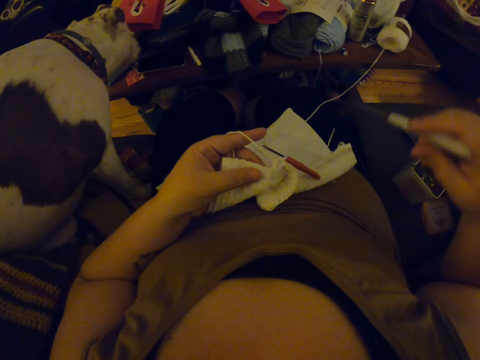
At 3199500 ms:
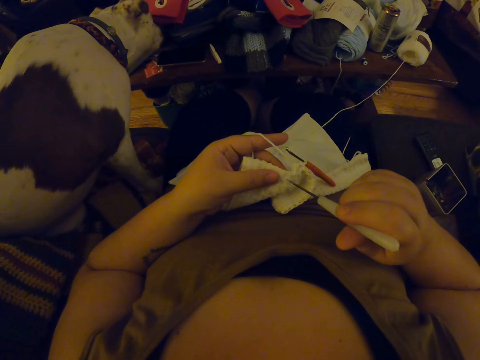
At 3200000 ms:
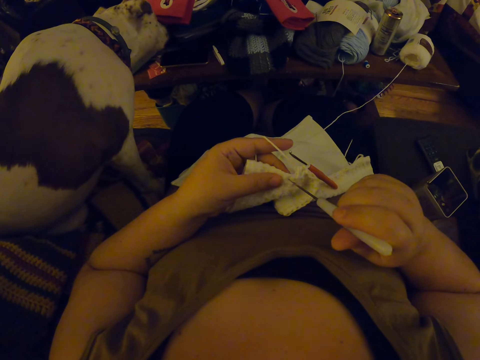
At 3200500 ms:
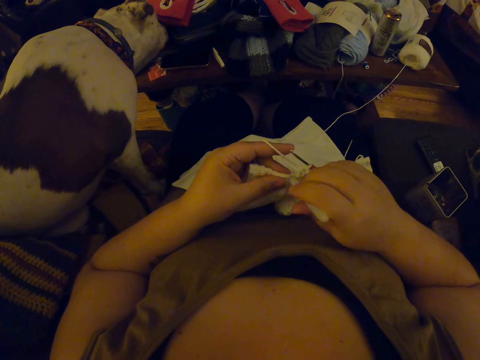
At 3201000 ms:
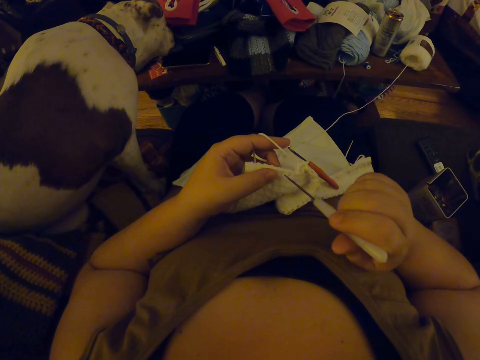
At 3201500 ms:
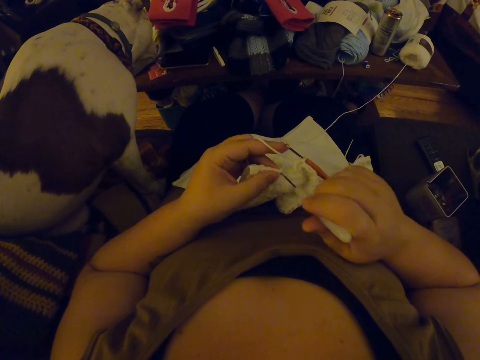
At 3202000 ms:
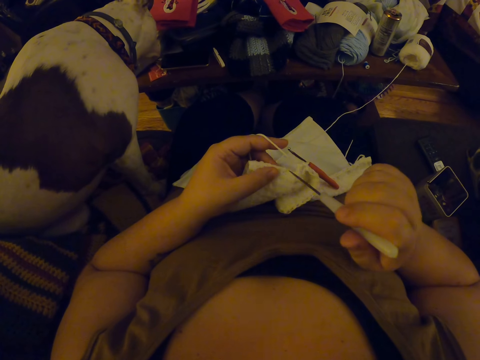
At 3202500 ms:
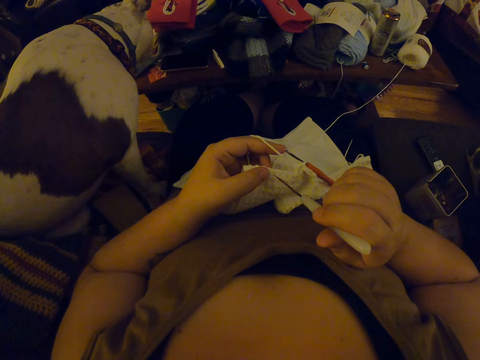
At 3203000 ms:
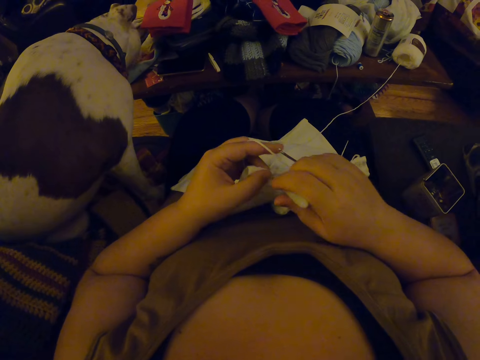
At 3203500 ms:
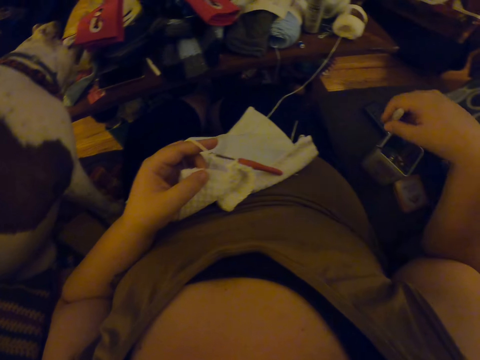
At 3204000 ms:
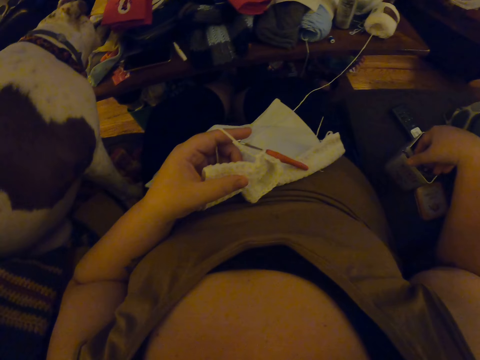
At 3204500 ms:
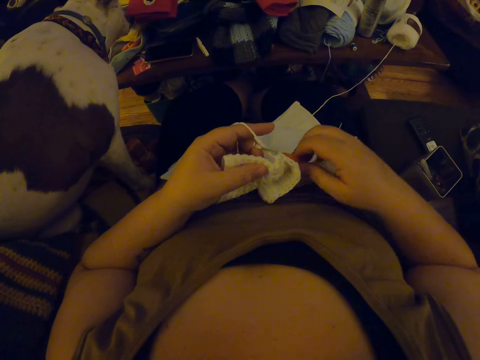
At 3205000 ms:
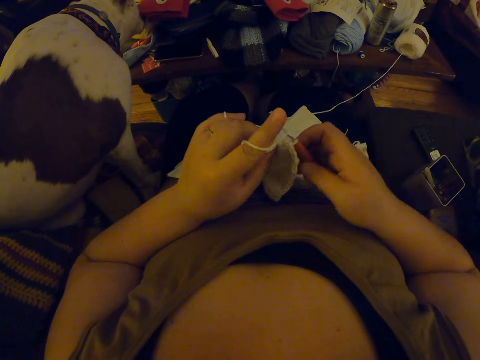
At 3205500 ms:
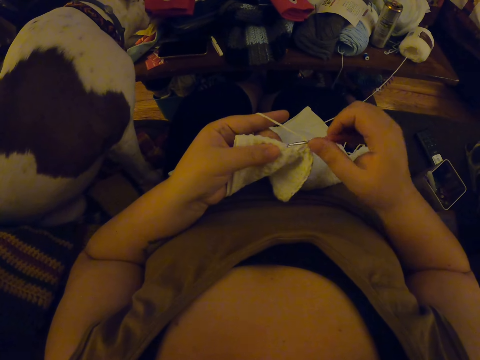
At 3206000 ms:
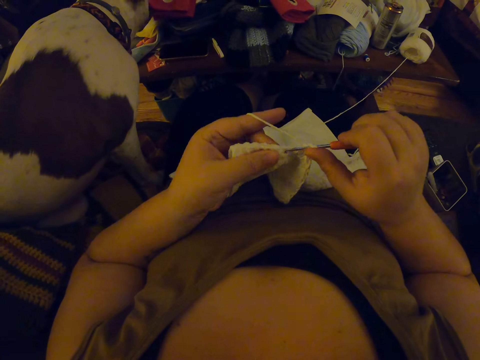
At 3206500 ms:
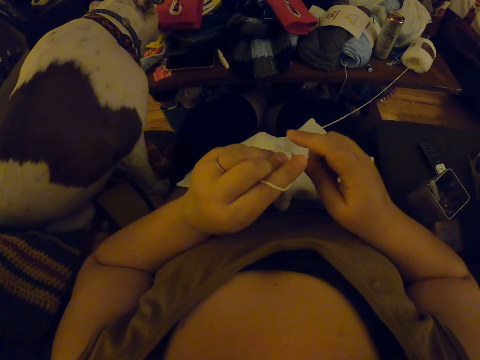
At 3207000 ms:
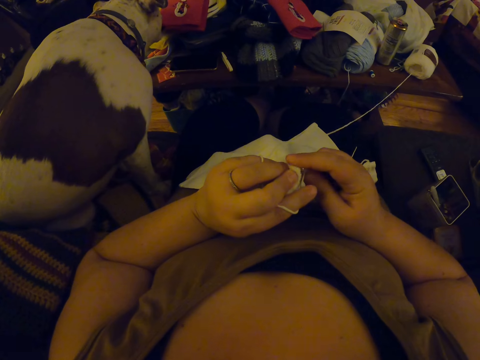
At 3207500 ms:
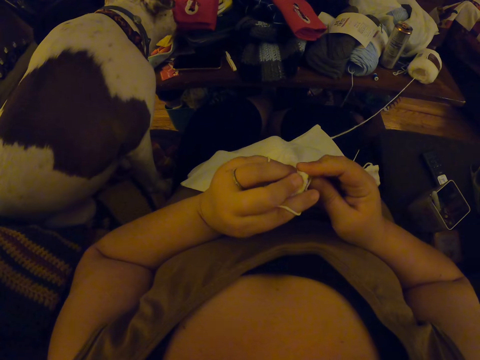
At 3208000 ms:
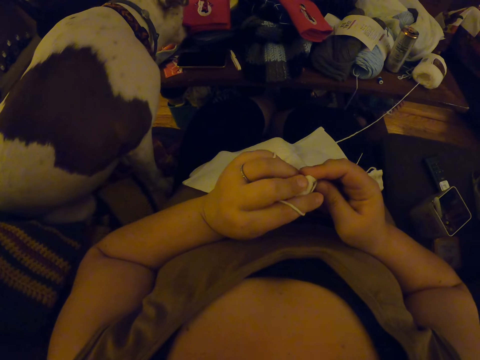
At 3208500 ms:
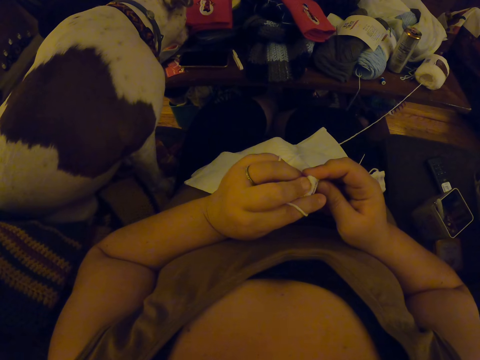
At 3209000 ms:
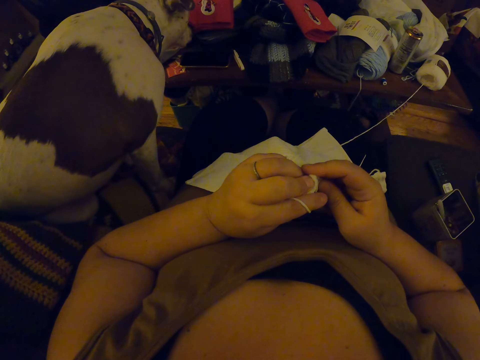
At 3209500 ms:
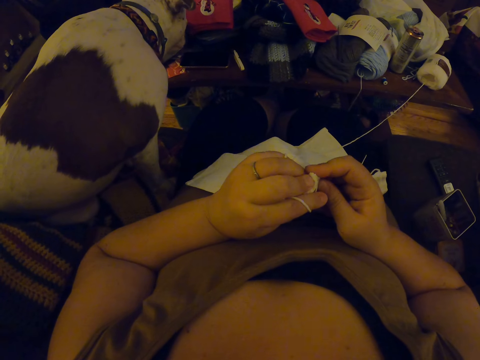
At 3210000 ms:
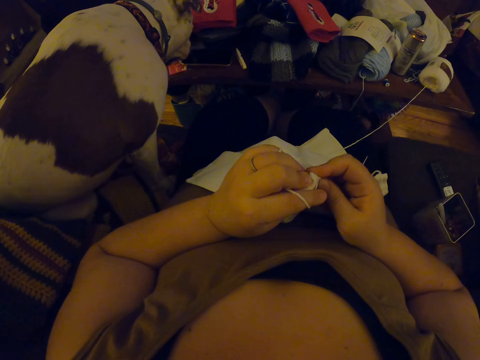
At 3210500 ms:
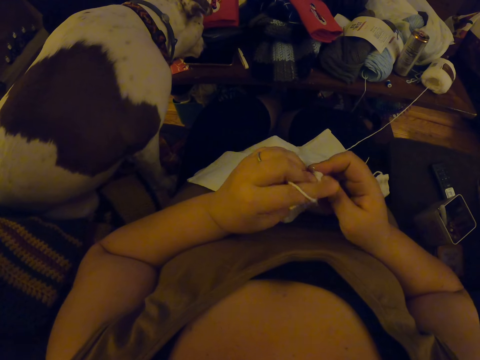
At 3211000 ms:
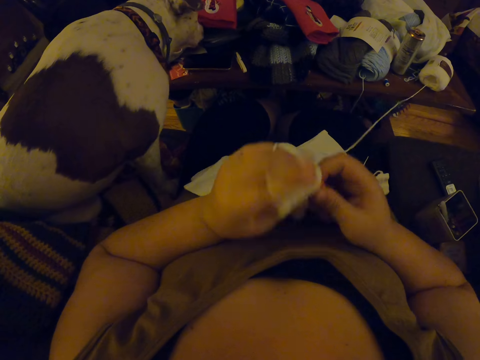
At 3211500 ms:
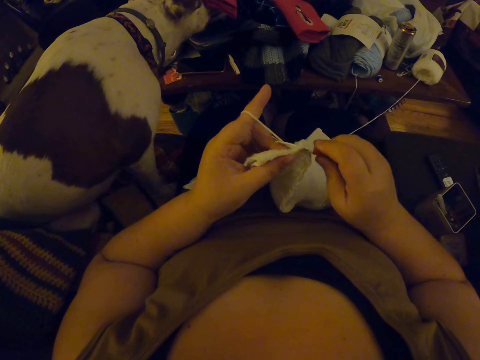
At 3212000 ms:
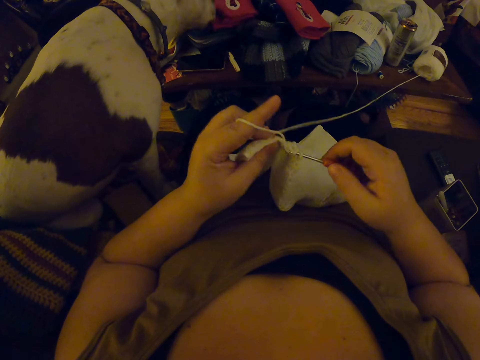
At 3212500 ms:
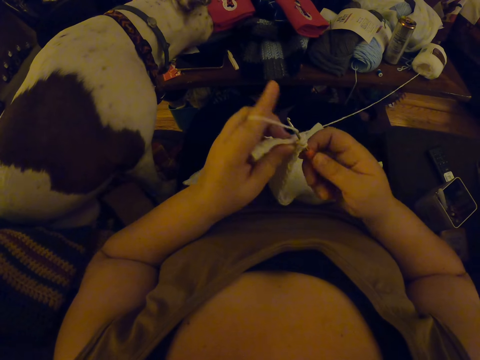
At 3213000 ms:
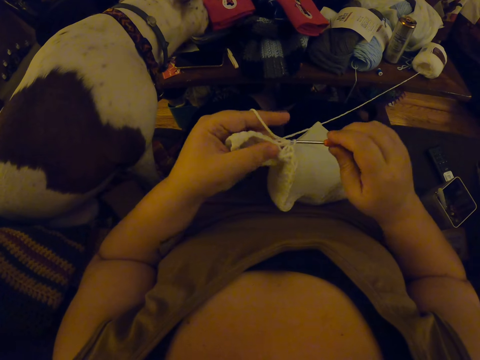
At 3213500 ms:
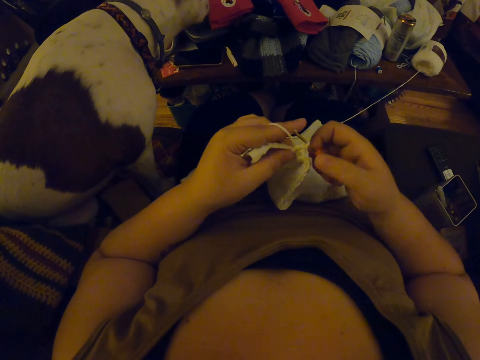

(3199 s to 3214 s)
The camera wearer makes a hole in the napkin with the crochet pin or awl. They drop the crochet pin in a can. They pick up the crochet. They continue to crochet the napkin. They scrub the fabric. They crochet the fabric.

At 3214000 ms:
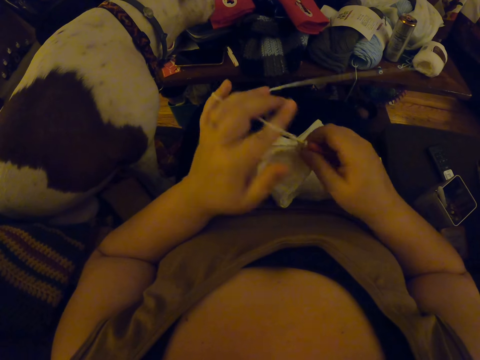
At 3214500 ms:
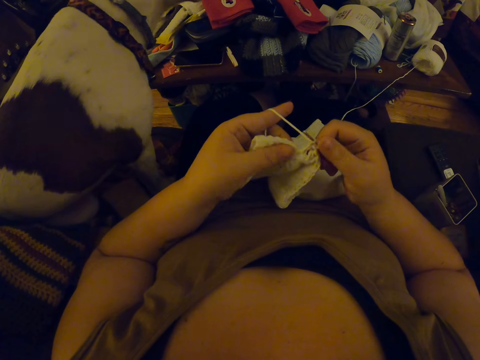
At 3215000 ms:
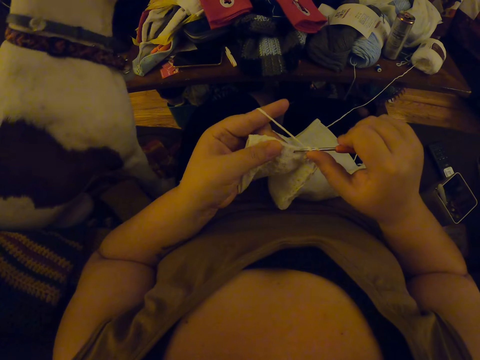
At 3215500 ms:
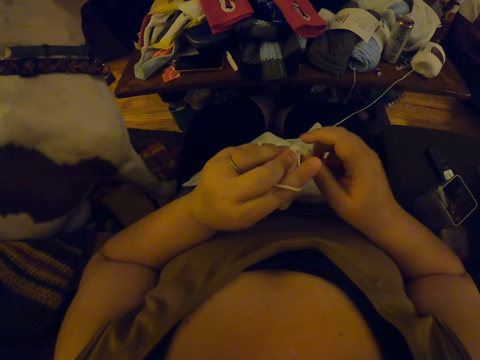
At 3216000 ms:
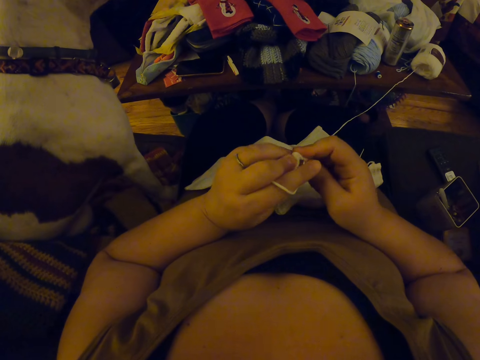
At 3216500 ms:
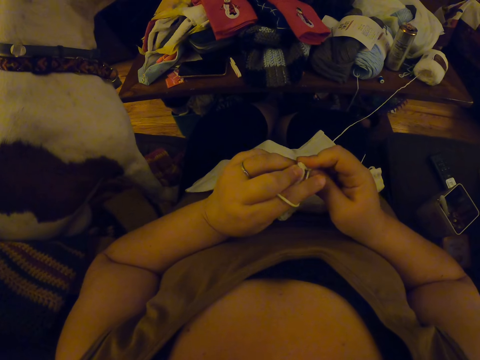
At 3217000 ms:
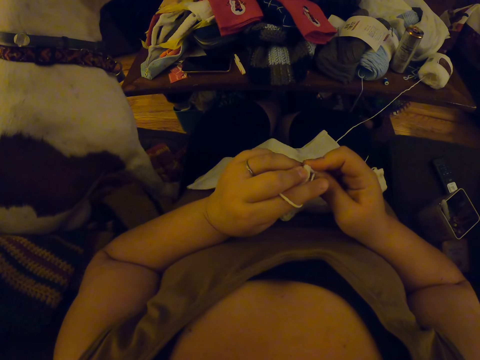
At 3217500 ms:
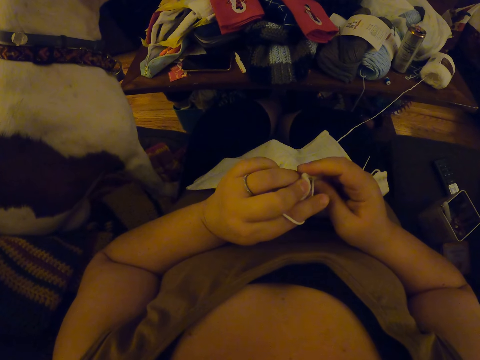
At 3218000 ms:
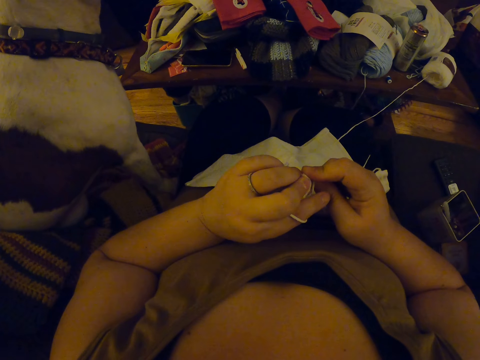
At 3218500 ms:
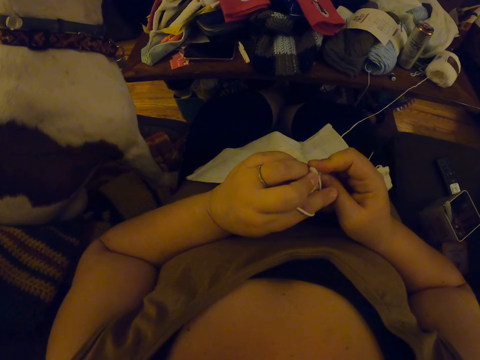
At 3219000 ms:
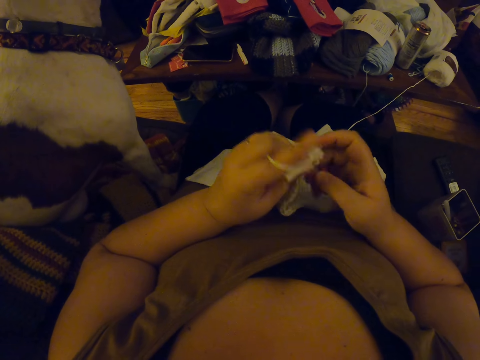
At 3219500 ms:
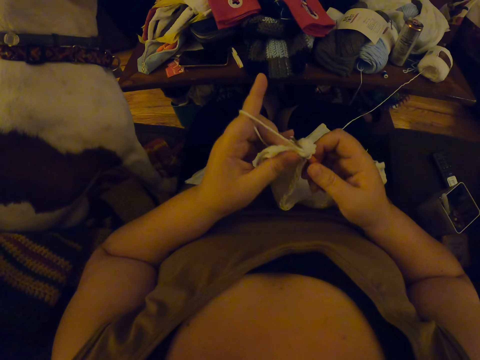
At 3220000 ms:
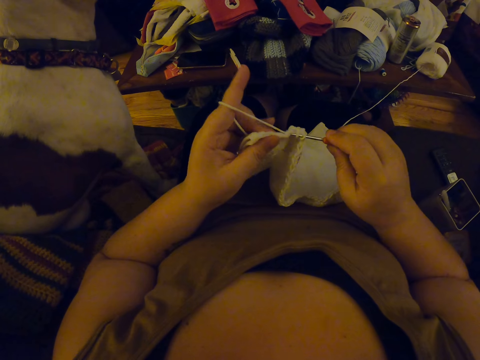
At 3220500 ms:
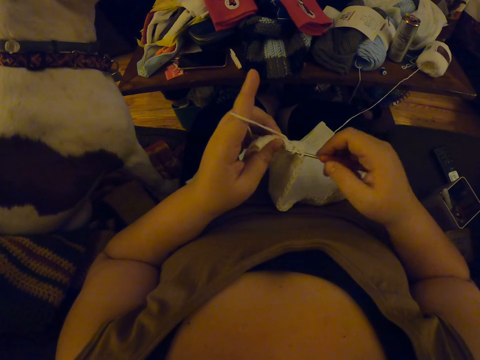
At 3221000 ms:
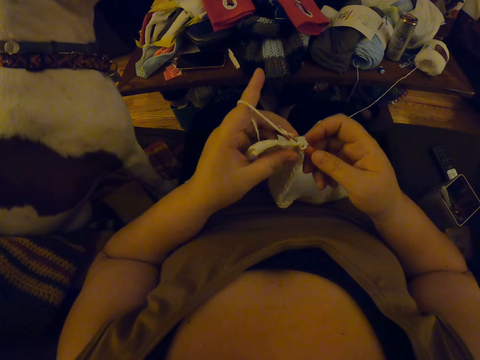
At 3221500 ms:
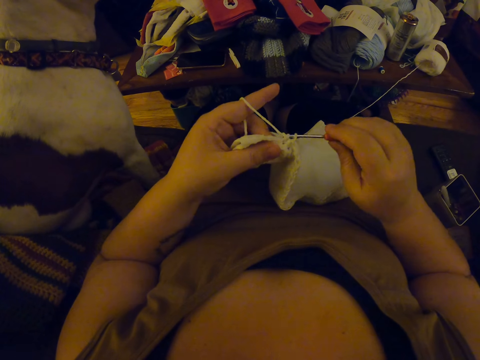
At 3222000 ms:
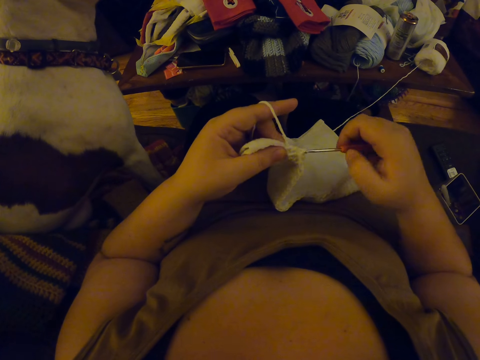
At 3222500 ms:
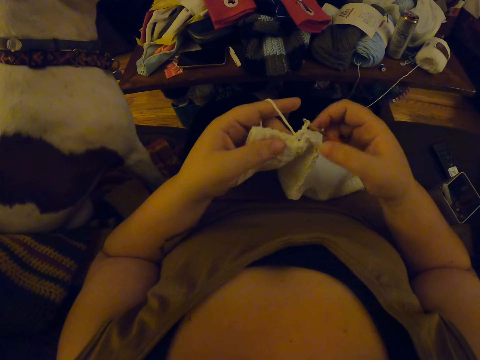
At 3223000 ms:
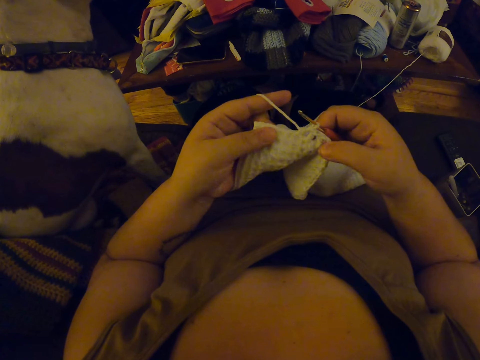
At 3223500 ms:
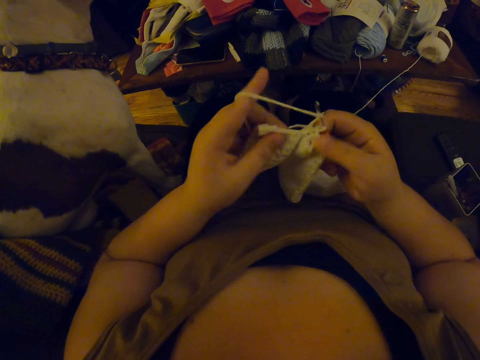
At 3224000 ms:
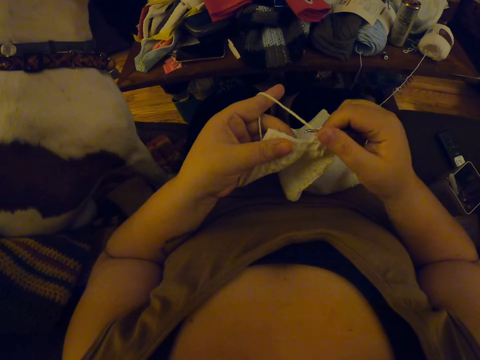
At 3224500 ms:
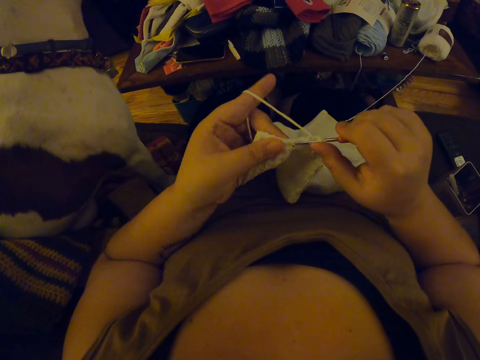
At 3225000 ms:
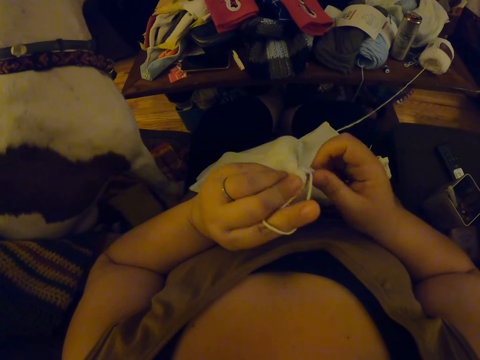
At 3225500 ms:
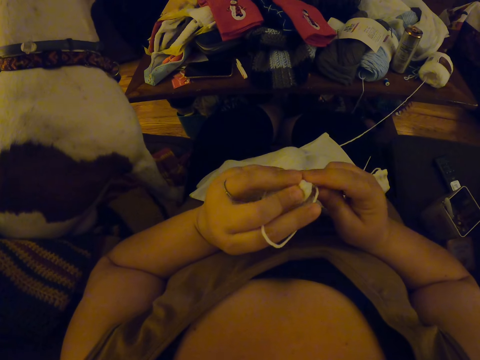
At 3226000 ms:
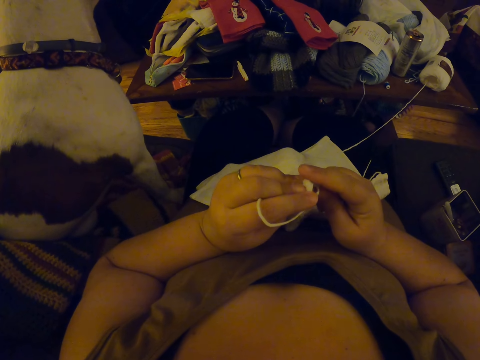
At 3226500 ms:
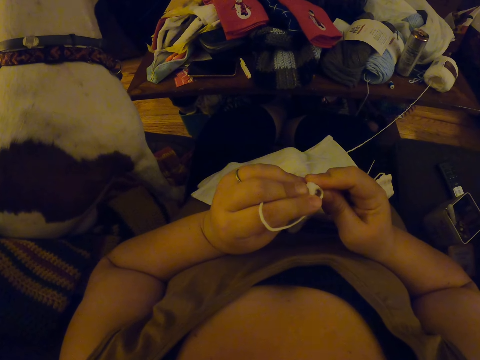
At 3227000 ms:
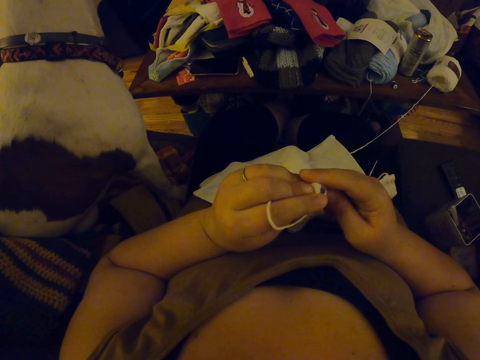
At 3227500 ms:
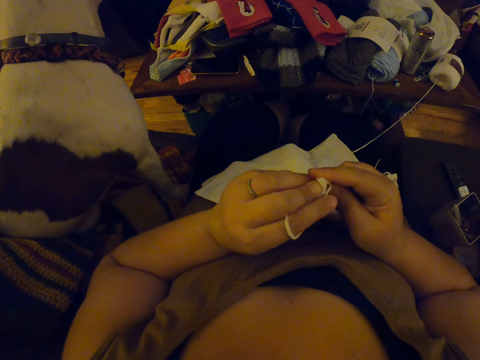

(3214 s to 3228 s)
The camera wearer scrubs the fabric. They crochet the fabric. They scrub the fabric.
